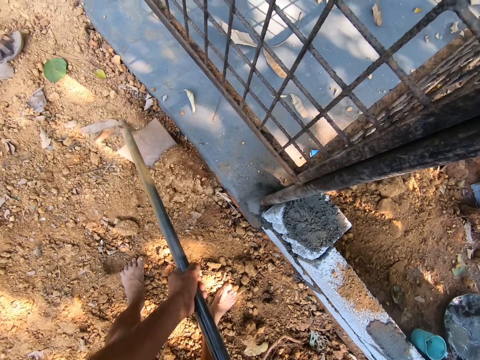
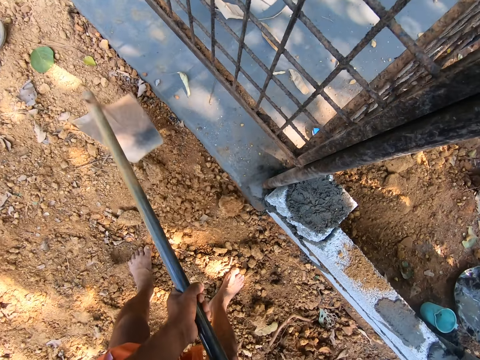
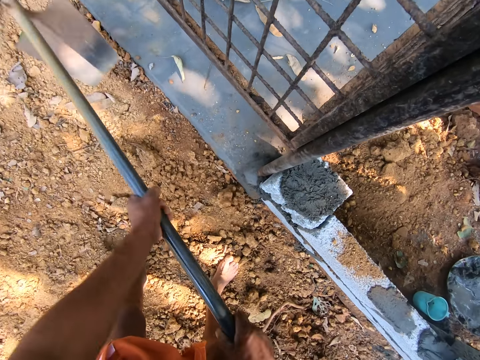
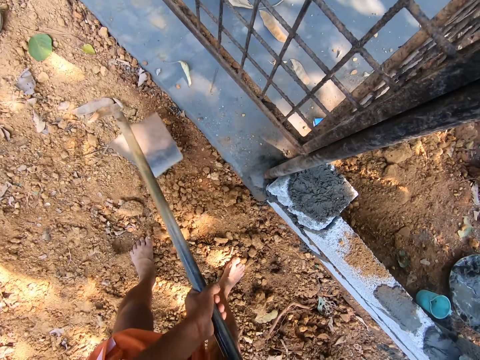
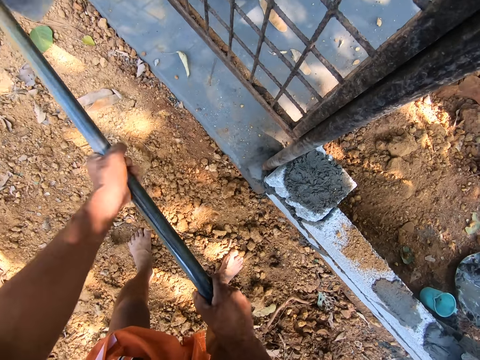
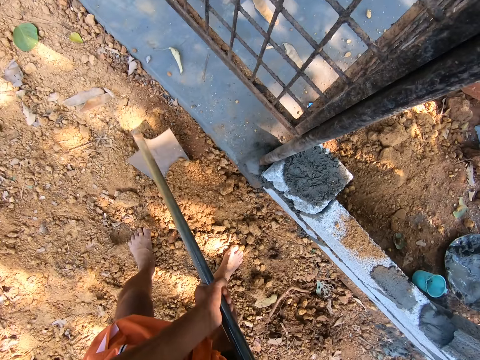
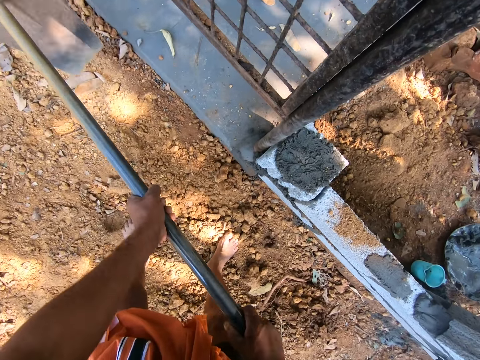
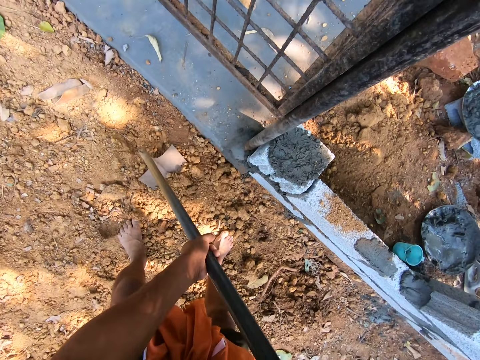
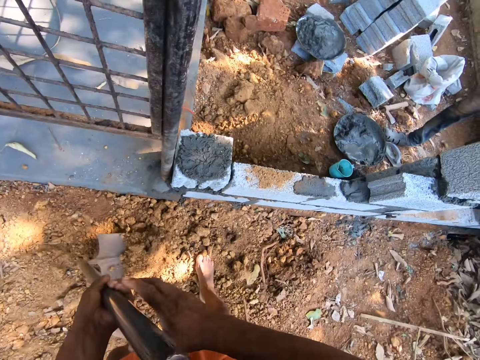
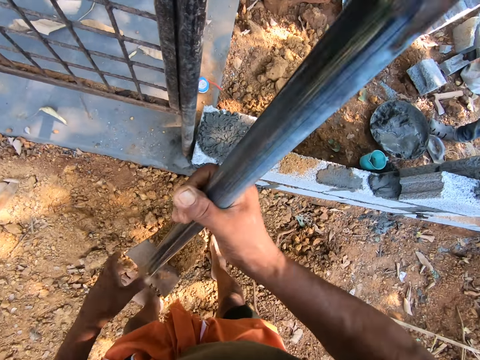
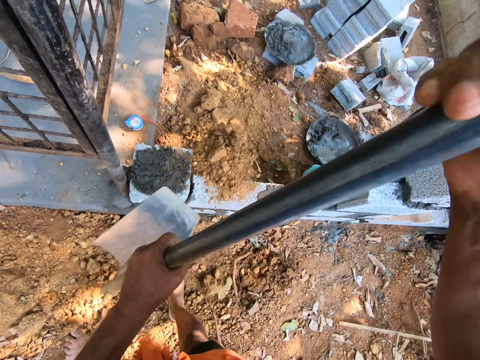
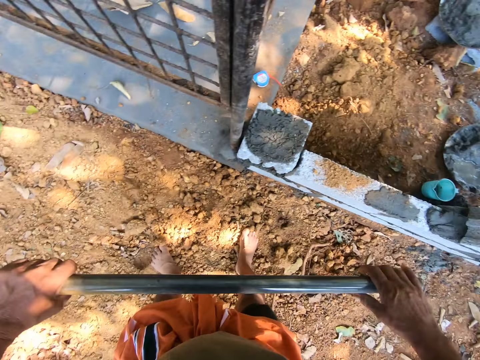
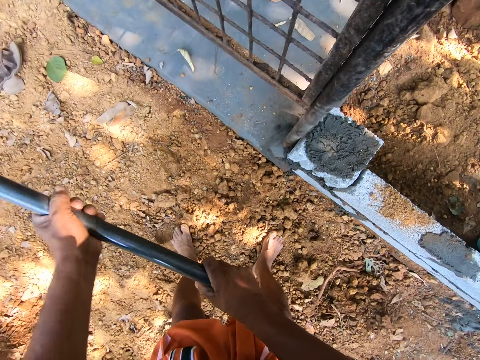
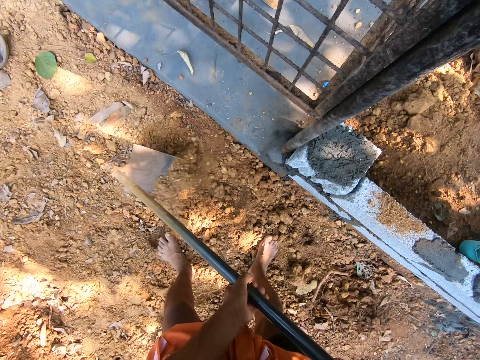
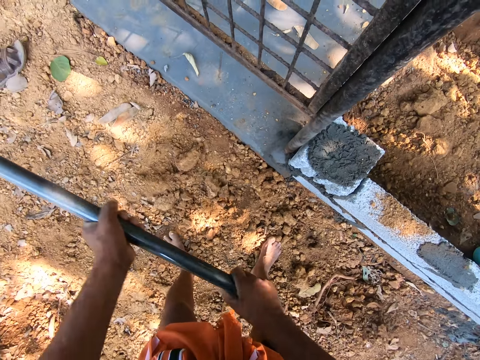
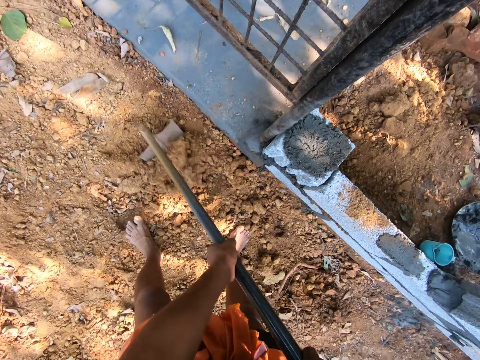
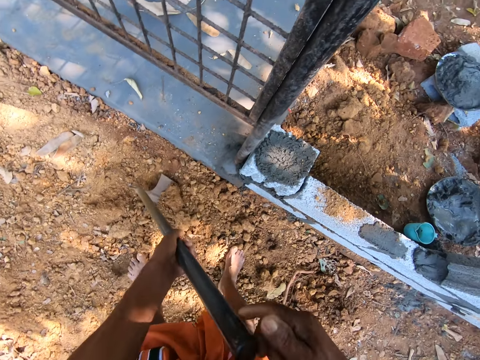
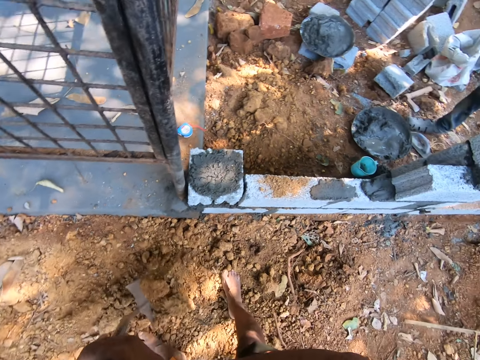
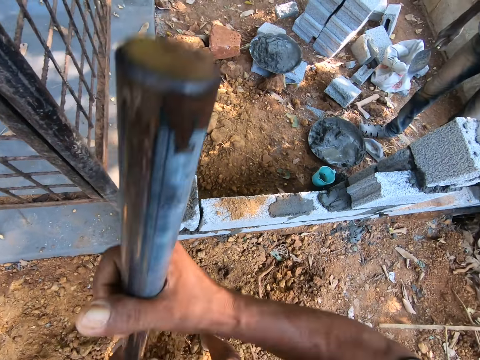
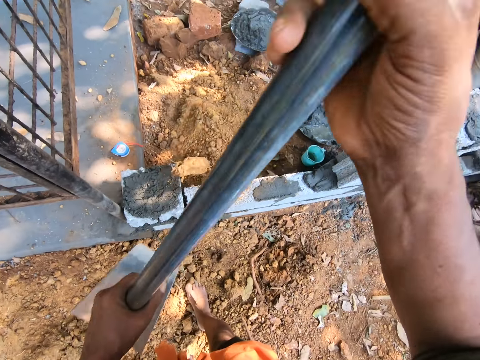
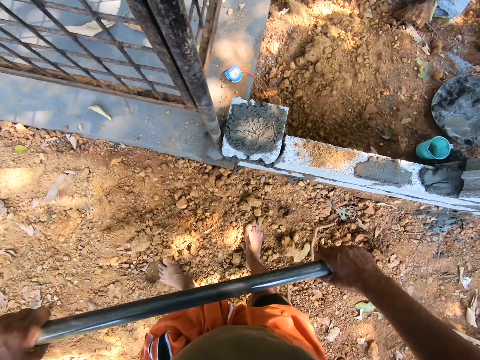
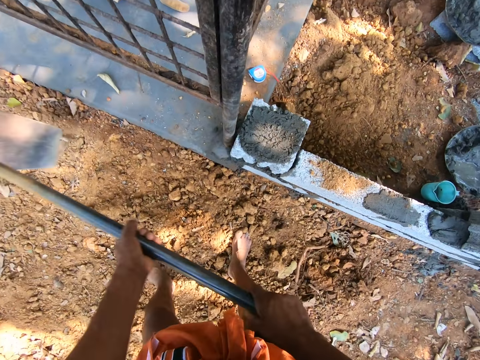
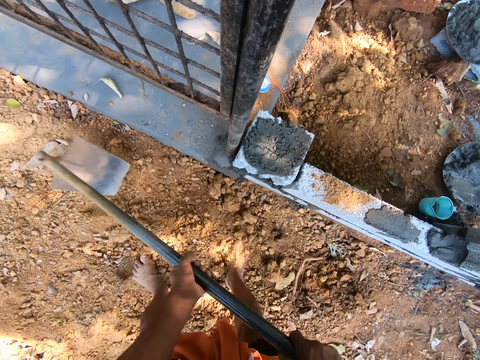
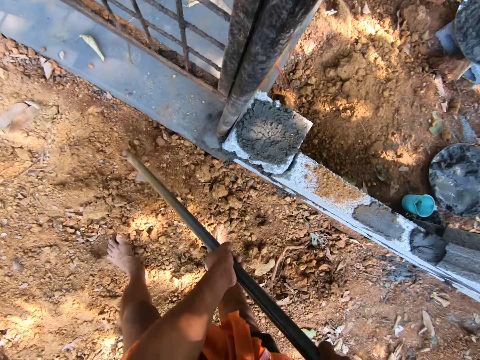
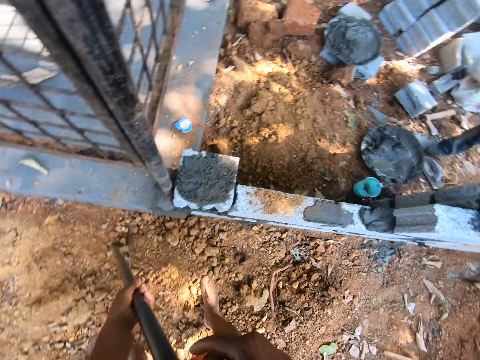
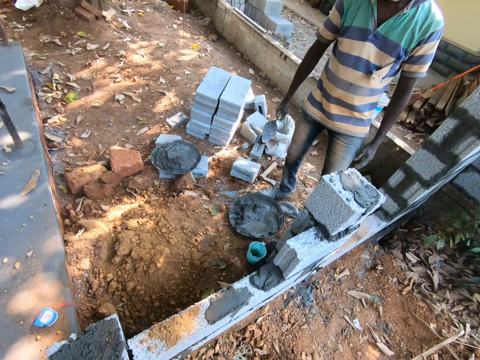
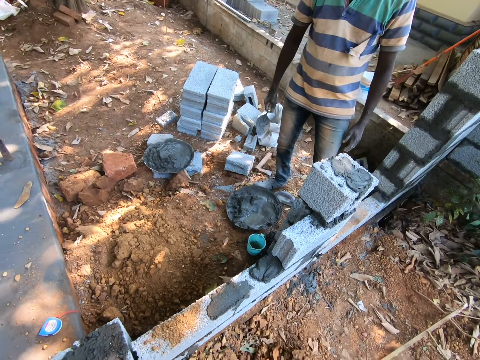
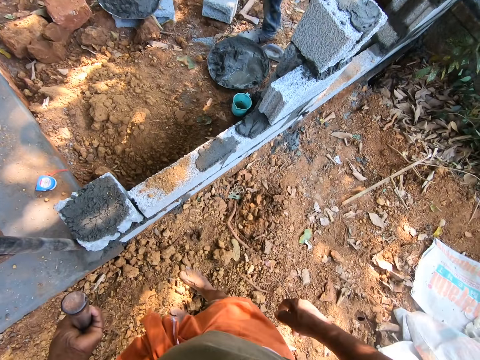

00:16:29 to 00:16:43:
The camera wearer scoops sand from the ground with the hoe in his hands. He throws the sand from the hoe in his hands on the construction ground. He scoops sand from the ground with the hoe in his hands. He throws sand from the hoe in his hands on the construction ground. He scoops sand from the ground with the hoe in his hands.

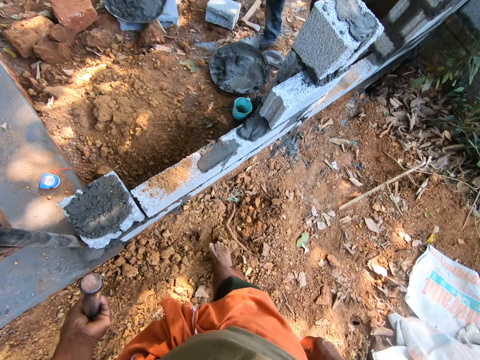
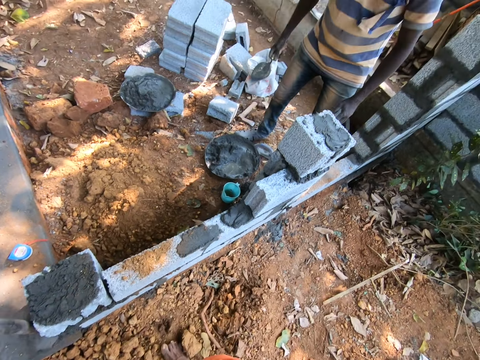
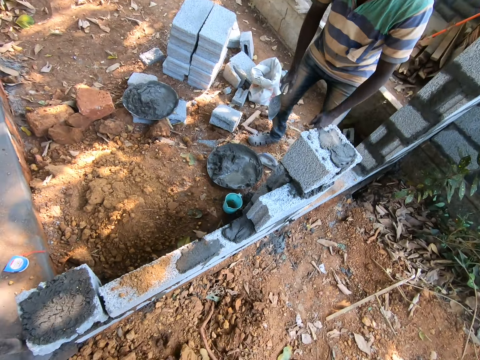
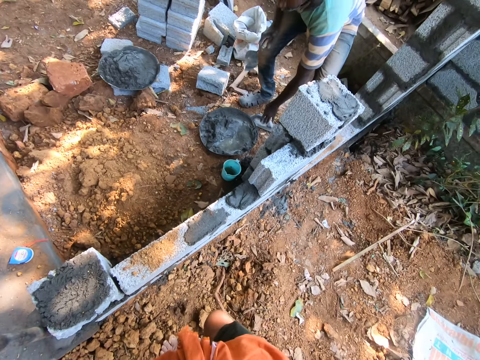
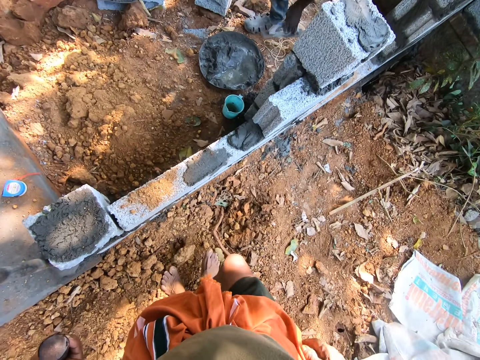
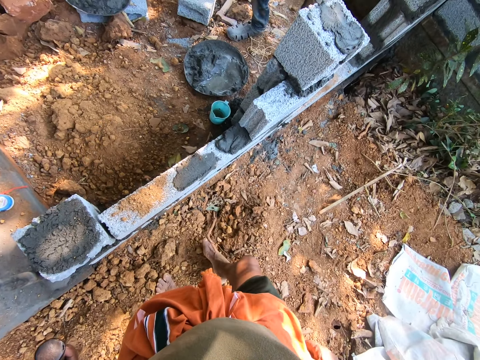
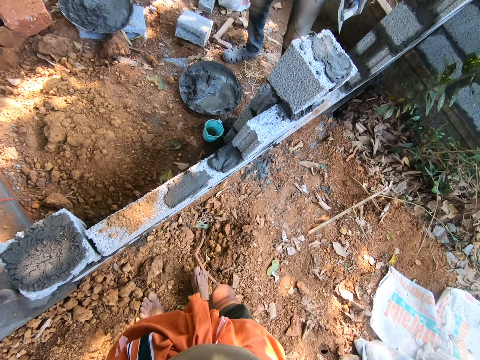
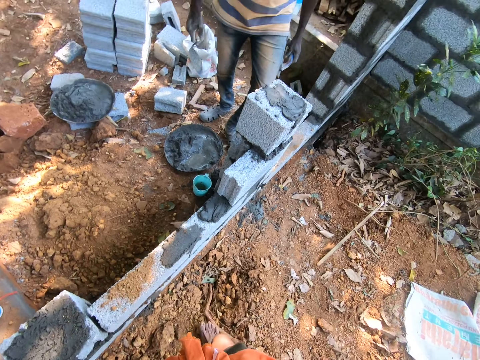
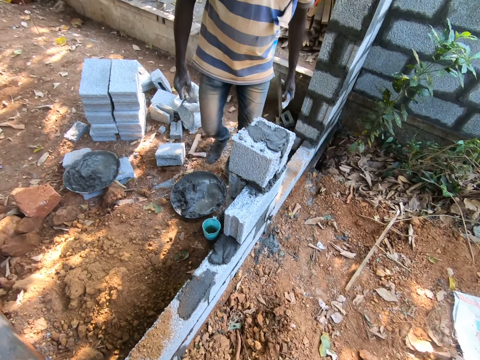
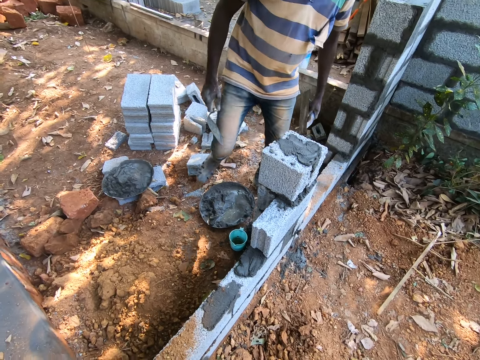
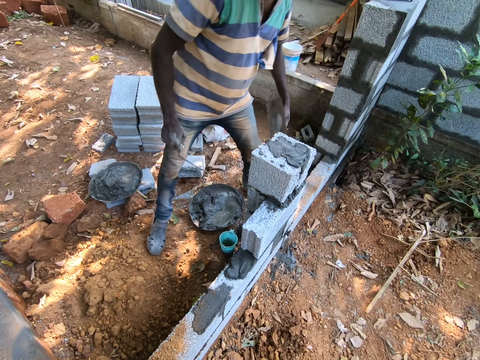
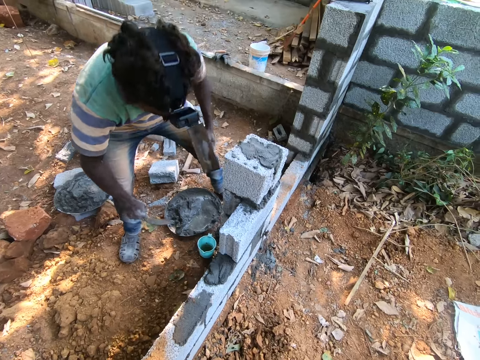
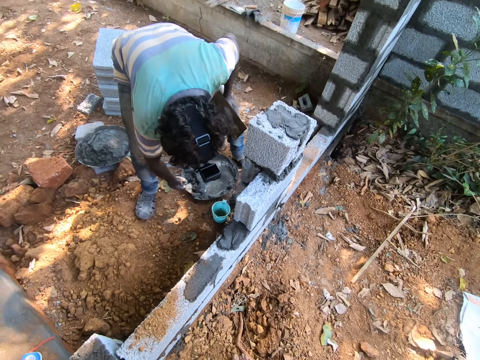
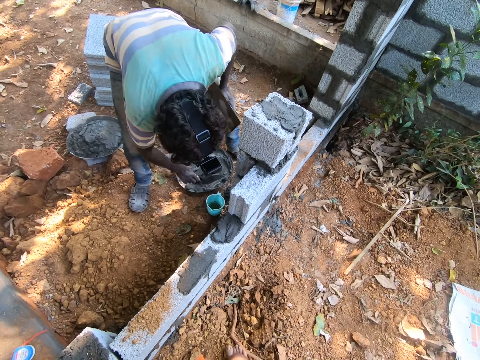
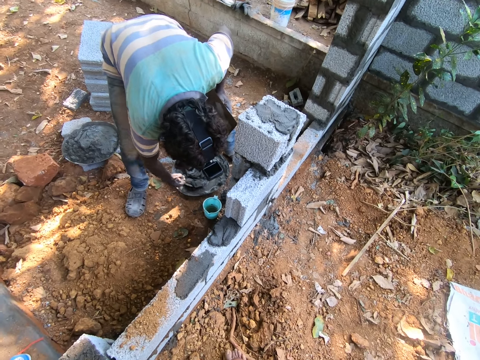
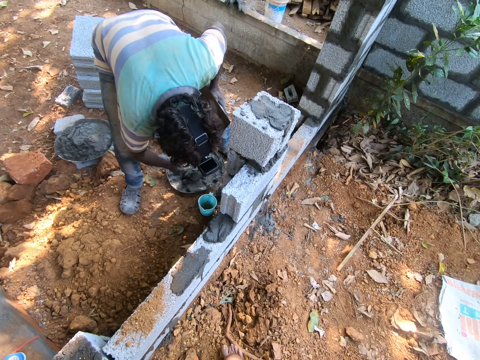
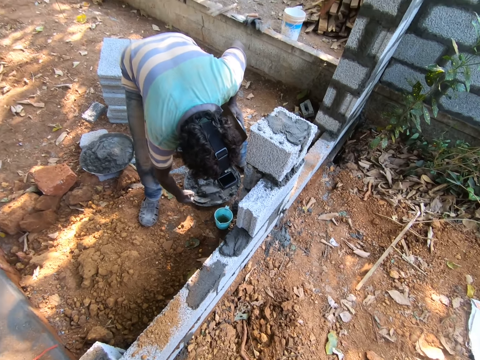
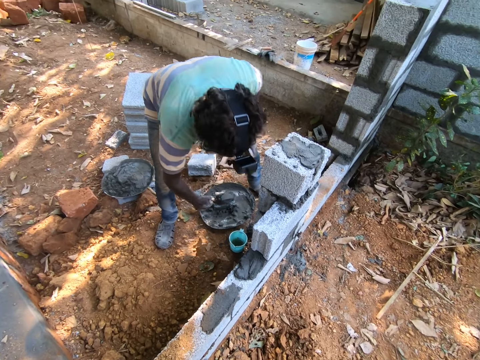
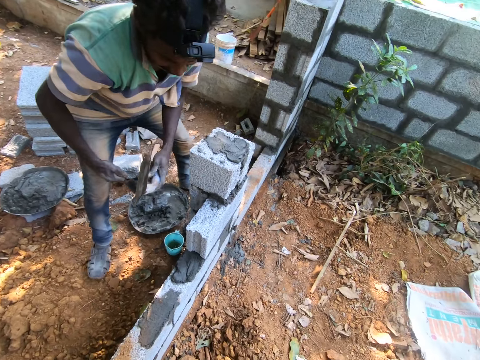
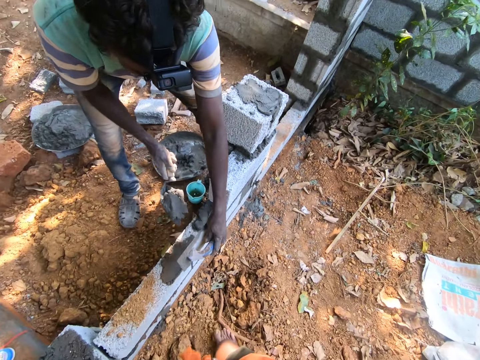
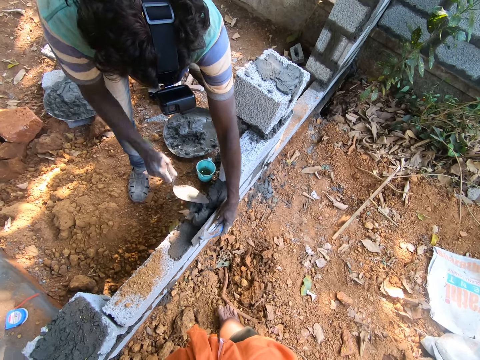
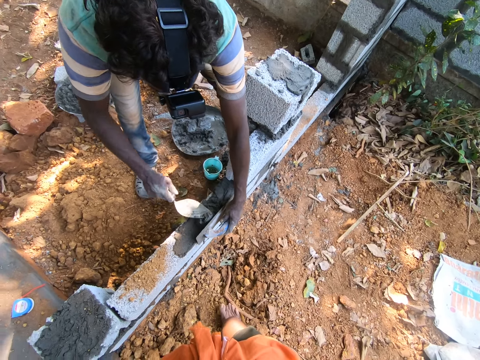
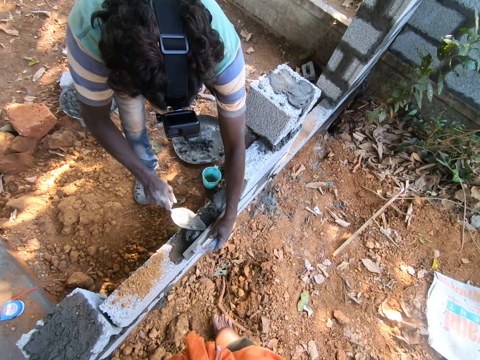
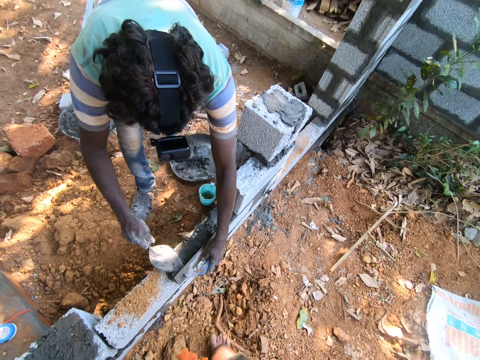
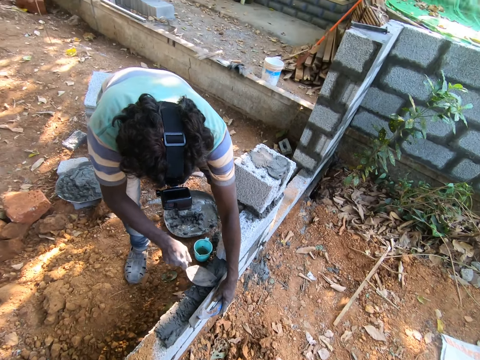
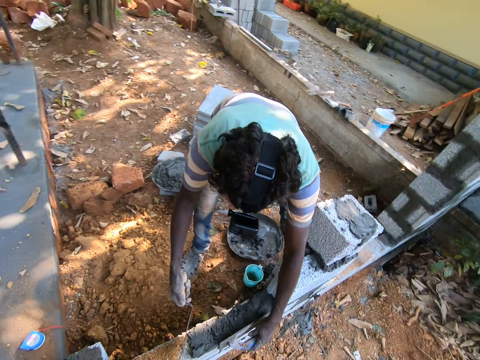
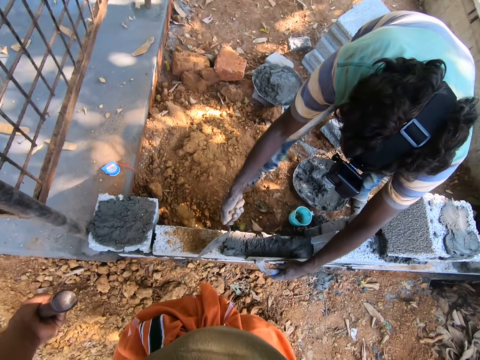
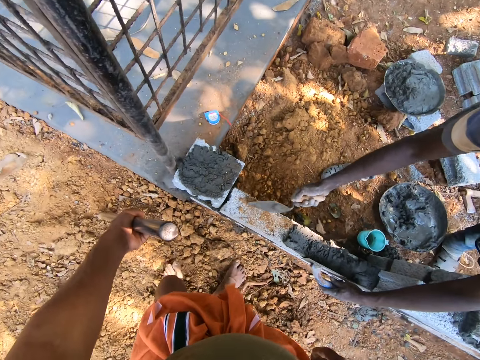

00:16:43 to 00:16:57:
The man picks up a hand float from the ground with his left hand. He mixes mortar in the pan with the trowel in his right hand. He scoops mortar from the pan with the trowel in his right hand. He pours mortar from the trowel in his right hand on the fence. He guides the mortar on the fence with the hand float in his left hand. He applies the mortar on the fence with the trowel in his right hand. He scrapes the fence with the trowel in his right hand.
